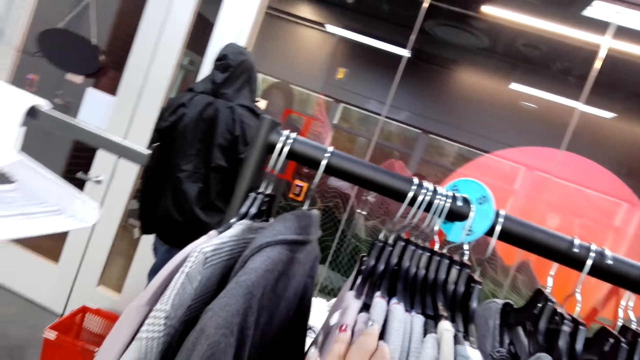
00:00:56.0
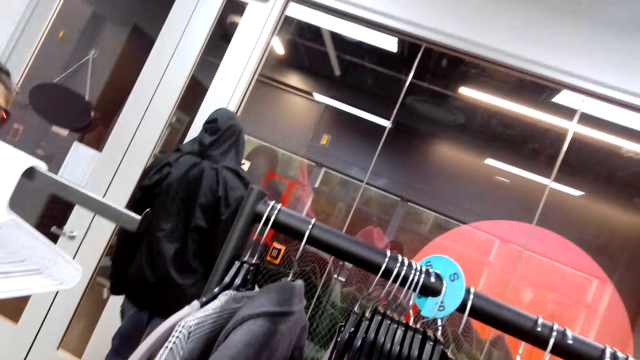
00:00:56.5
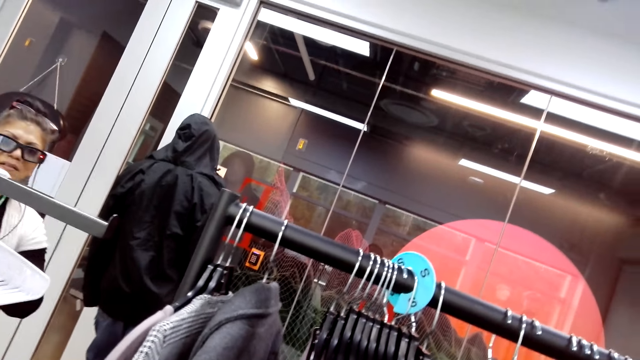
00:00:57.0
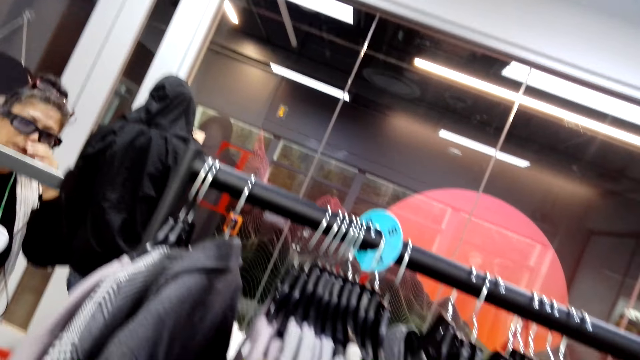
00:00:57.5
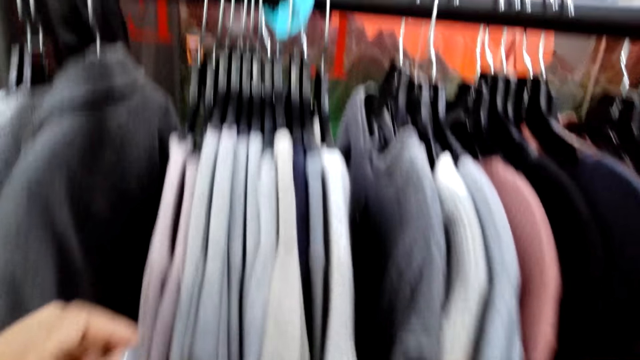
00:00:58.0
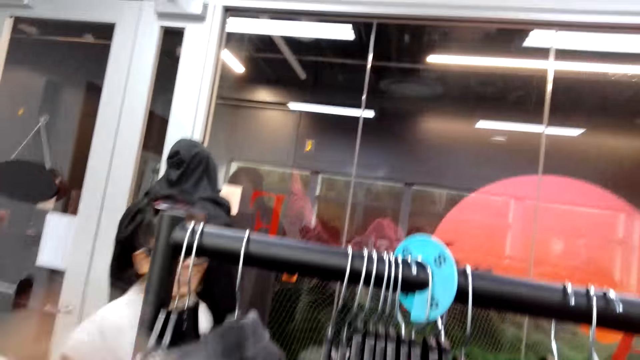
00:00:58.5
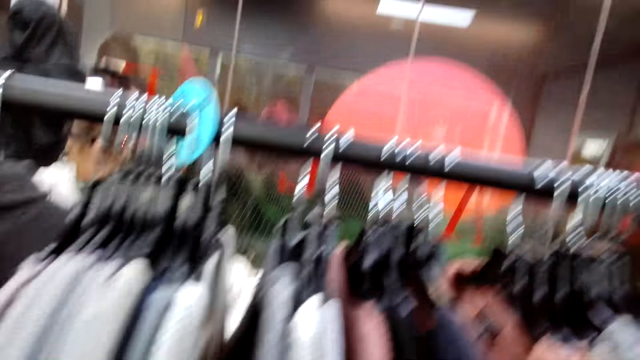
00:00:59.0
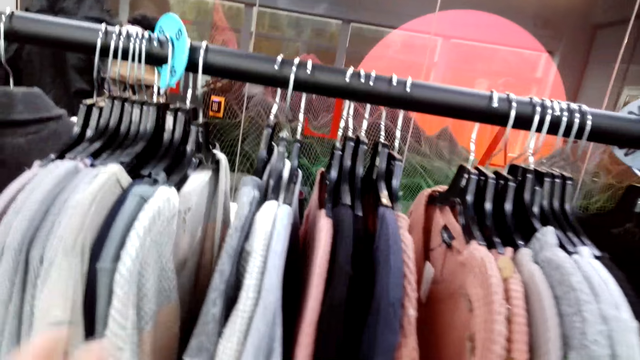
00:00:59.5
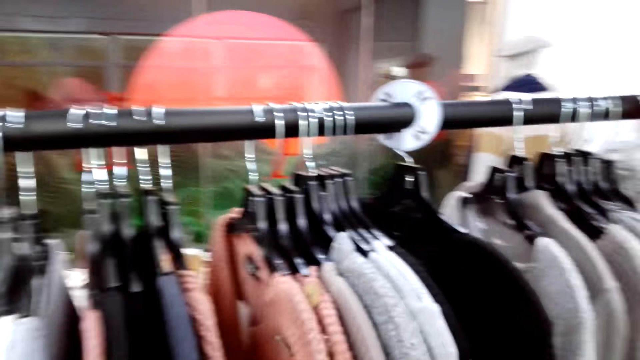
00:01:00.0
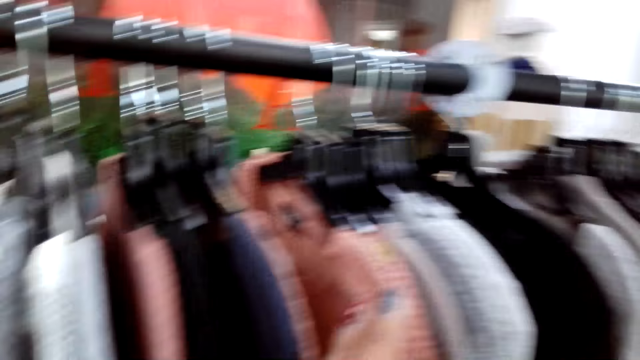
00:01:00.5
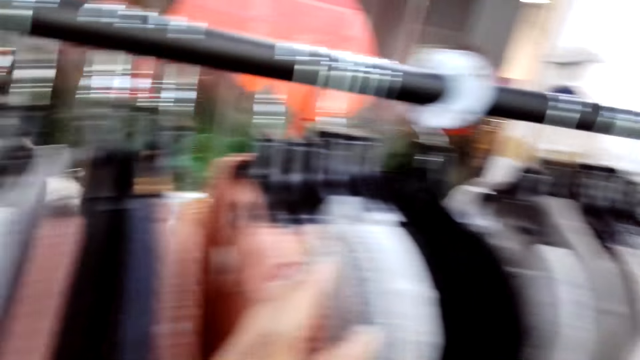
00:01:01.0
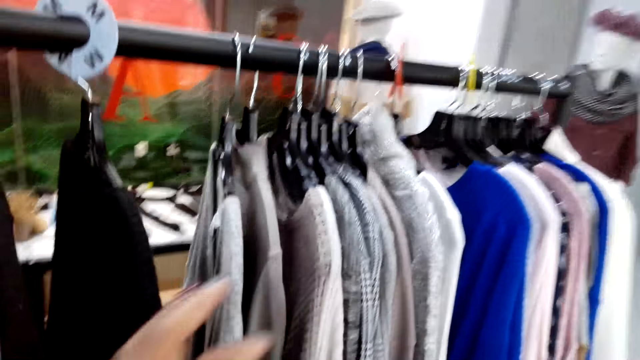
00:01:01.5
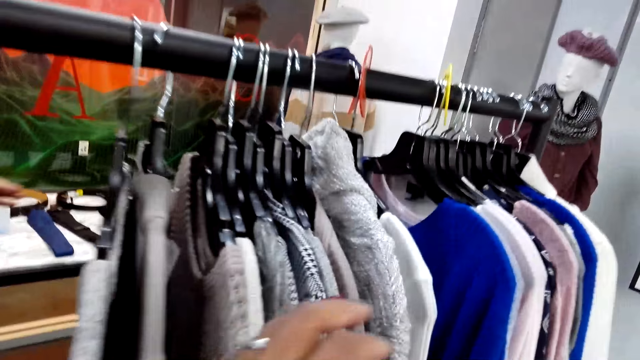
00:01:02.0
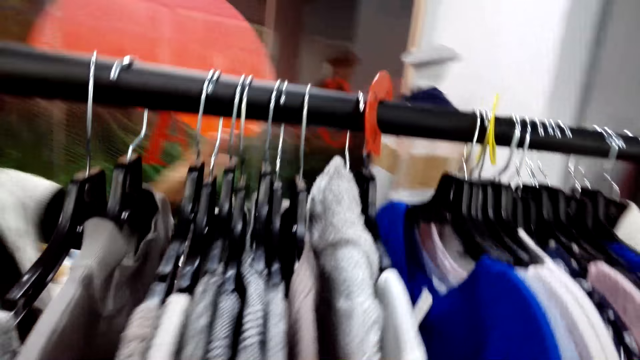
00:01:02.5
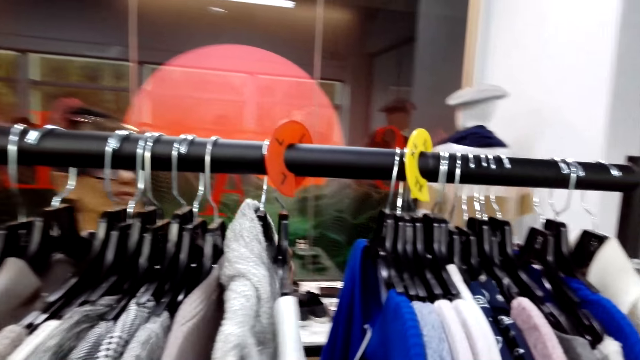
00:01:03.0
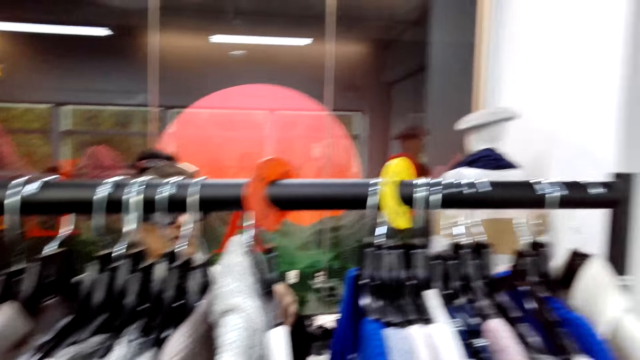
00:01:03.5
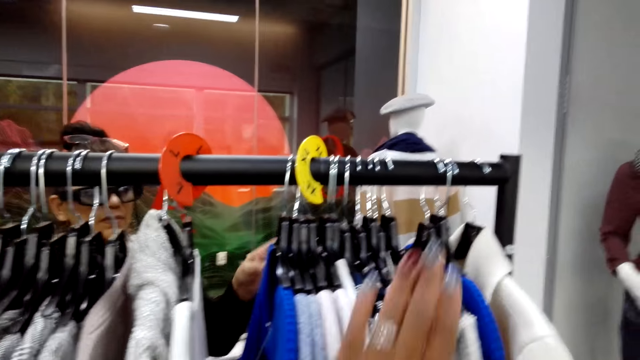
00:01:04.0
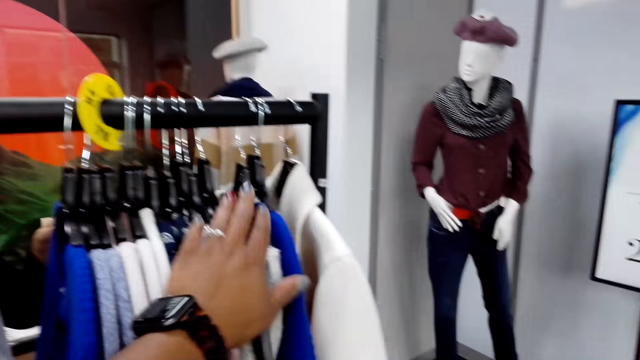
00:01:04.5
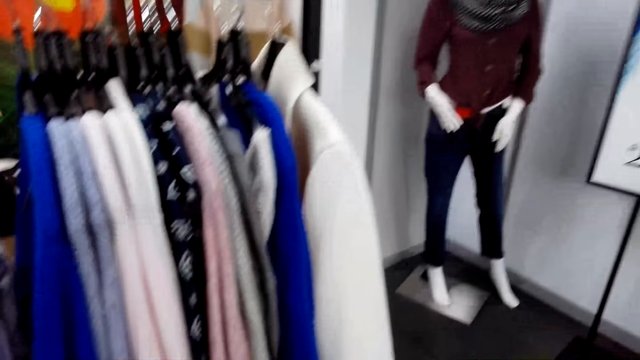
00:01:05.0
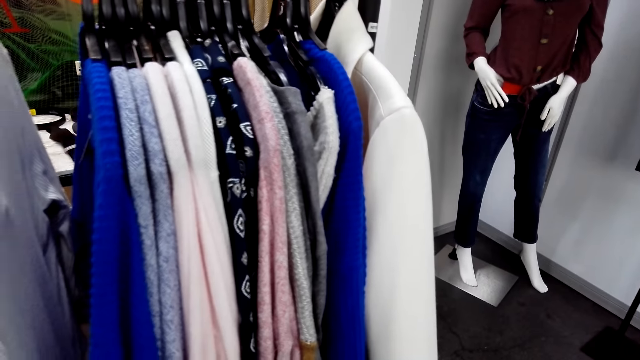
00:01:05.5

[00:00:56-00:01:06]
A man walks around. The camera wearer walks around. The man walks around.

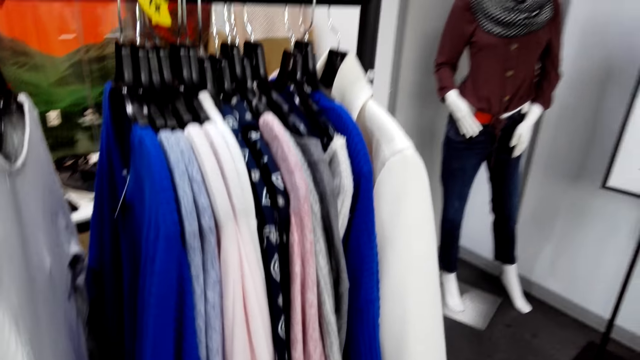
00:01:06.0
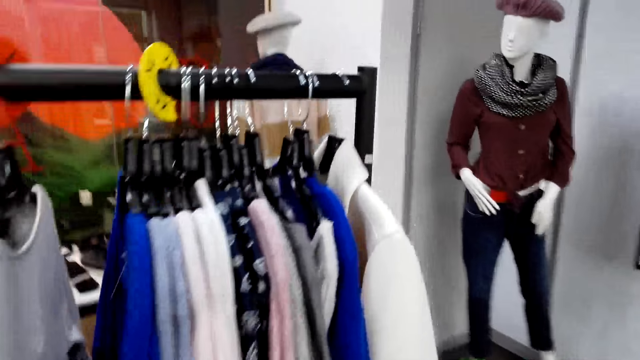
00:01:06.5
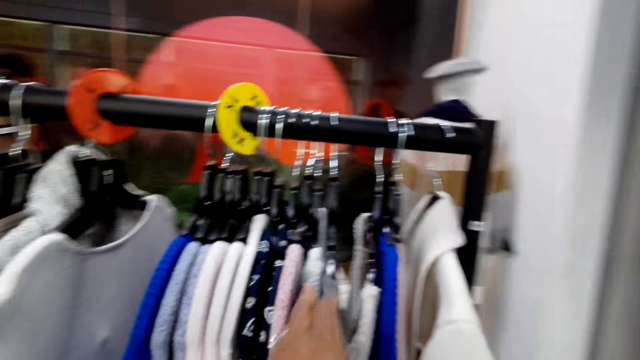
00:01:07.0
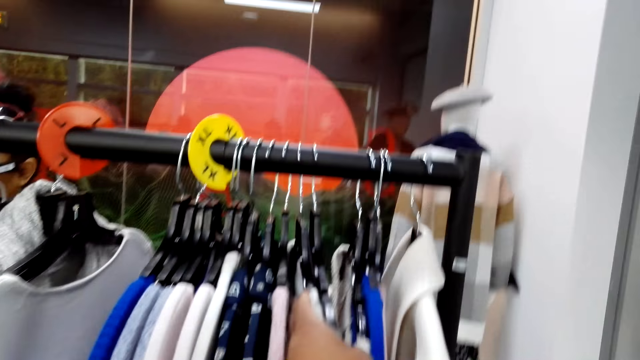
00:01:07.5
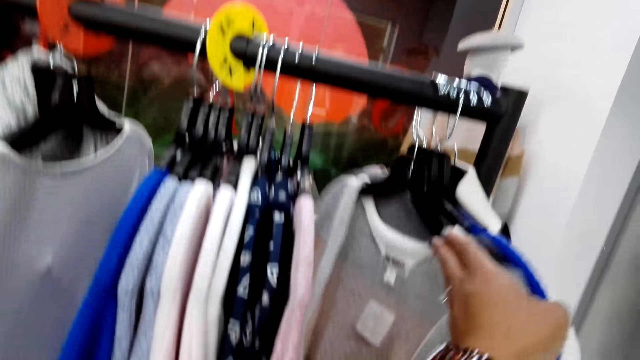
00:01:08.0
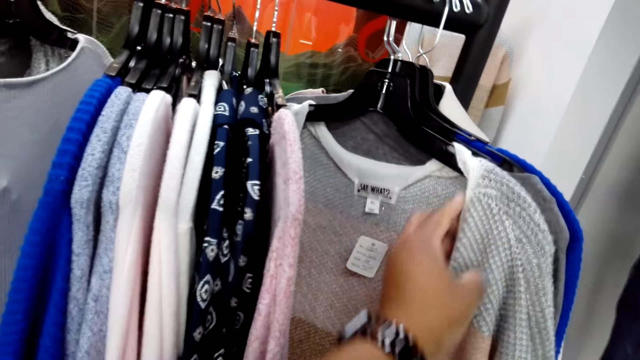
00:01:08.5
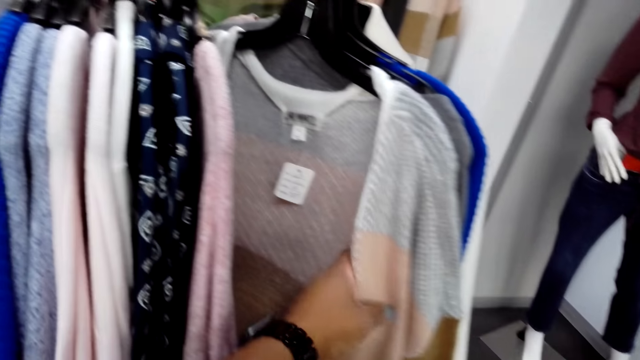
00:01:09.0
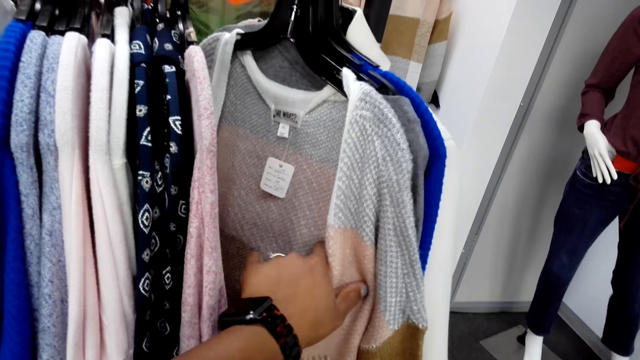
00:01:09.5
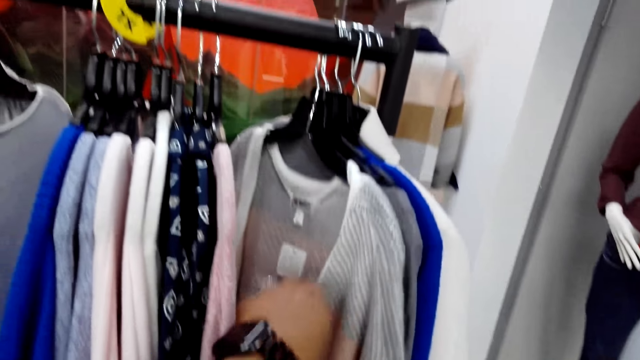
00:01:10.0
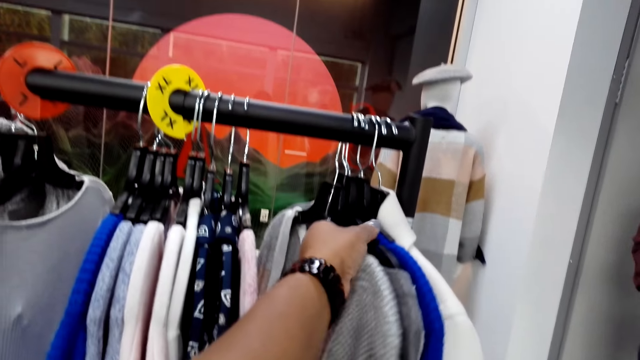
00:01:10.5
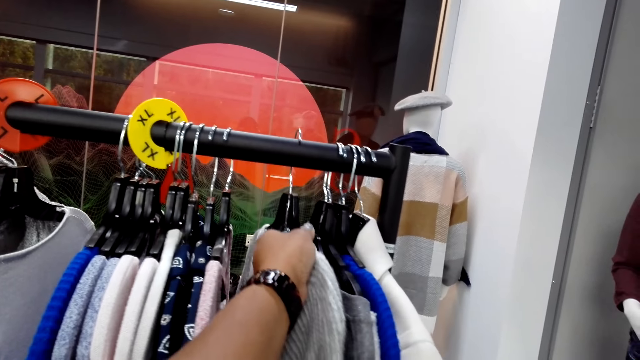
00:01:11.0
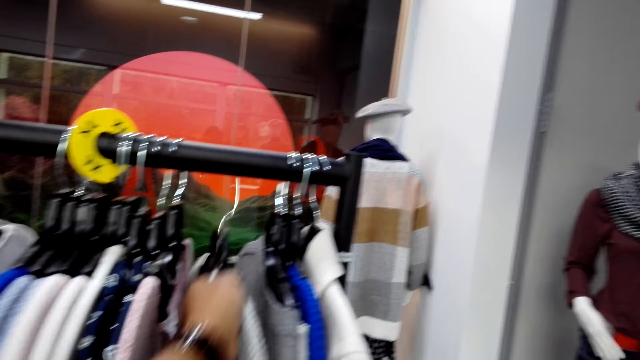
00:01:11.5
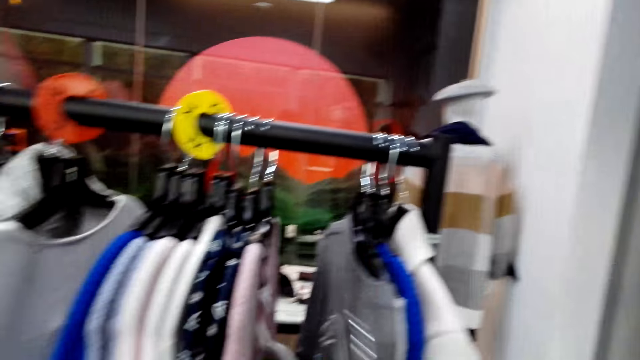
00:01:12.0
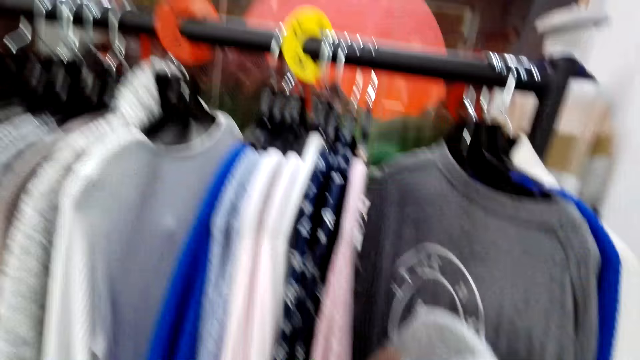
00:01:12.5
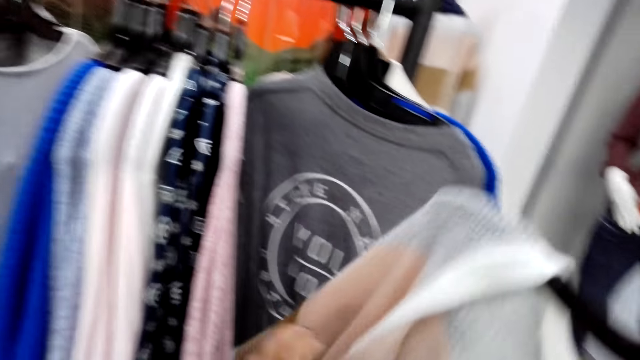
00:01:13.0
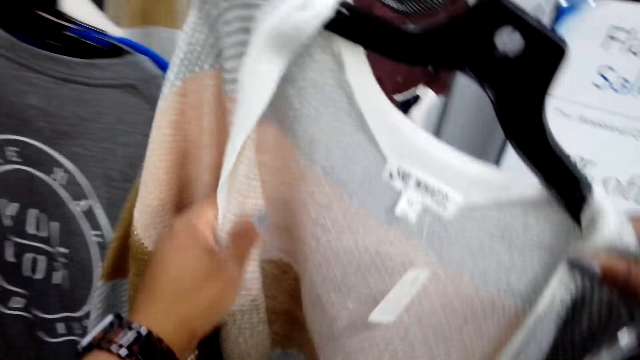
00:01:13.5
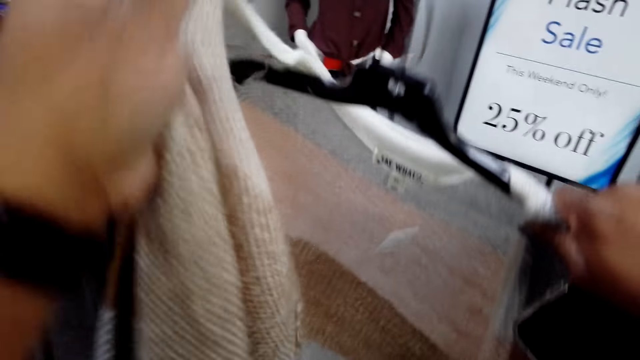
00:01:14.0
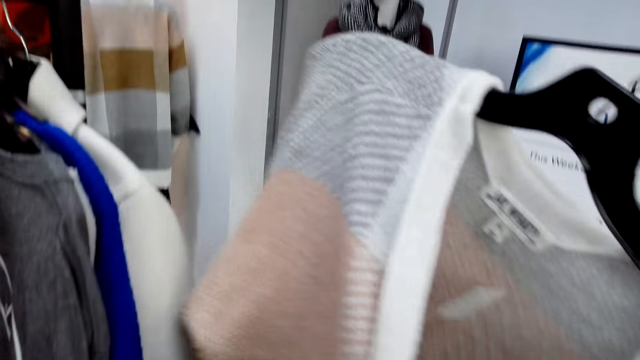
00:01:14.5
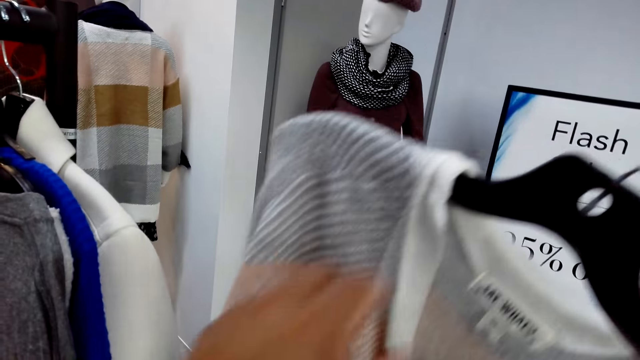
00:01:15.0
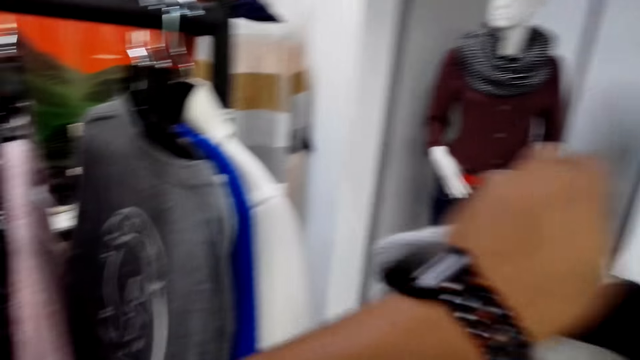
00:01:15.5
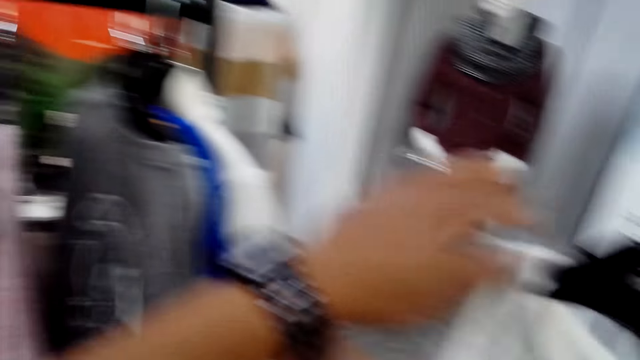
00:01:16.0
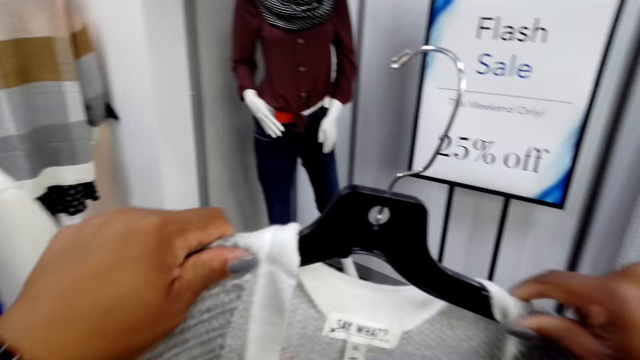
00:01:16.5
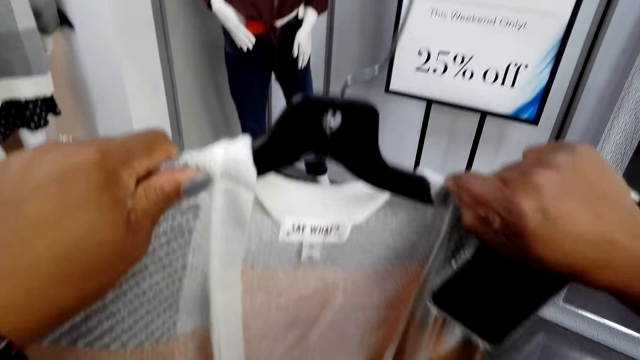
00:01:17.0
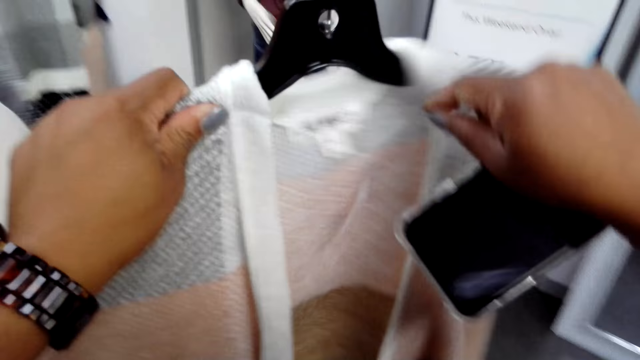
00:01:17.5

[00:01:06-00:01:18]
The camera wearer holds a cloth on the huggers. They pick up a cardigan from the display rack, examine the cardigan, and hold the cloth on the hugger.
